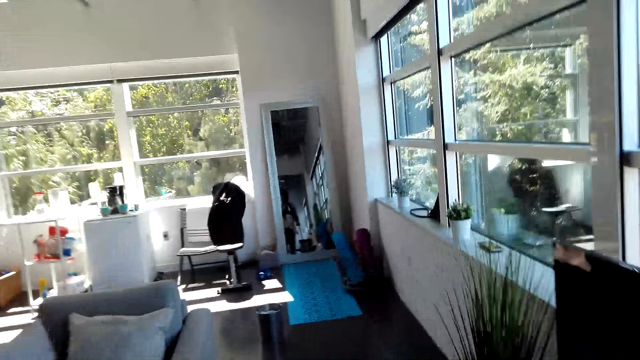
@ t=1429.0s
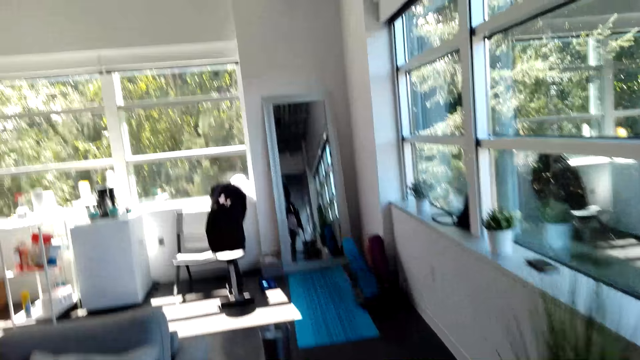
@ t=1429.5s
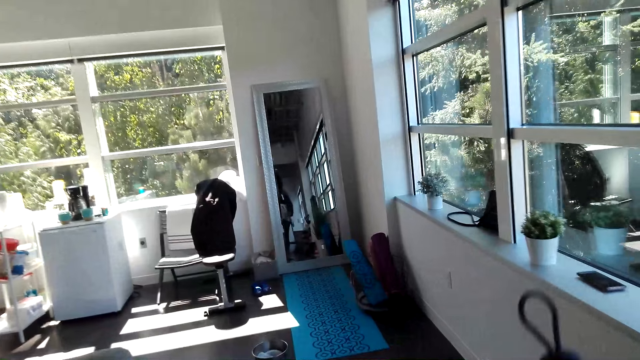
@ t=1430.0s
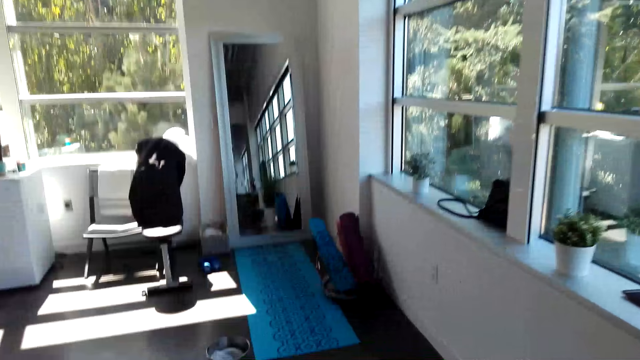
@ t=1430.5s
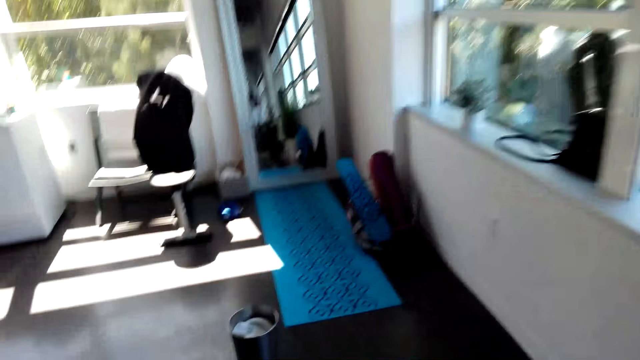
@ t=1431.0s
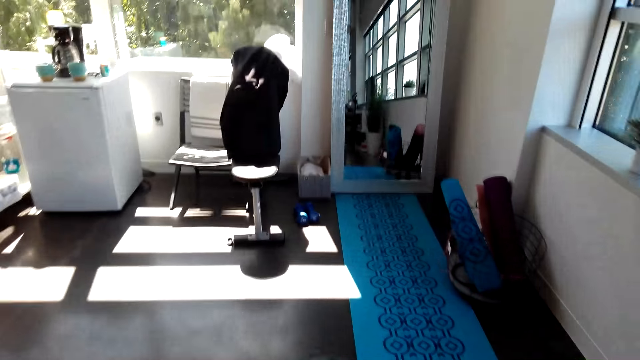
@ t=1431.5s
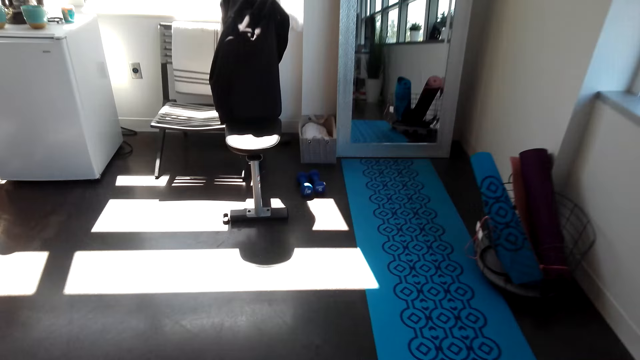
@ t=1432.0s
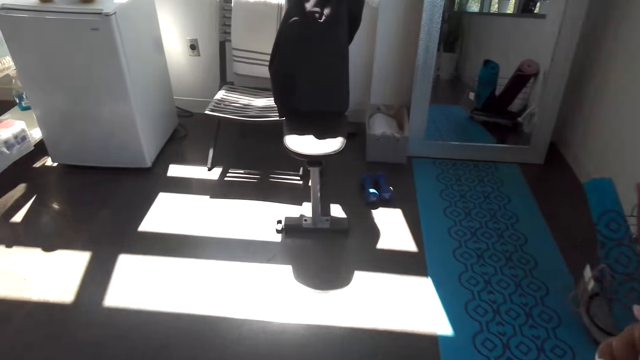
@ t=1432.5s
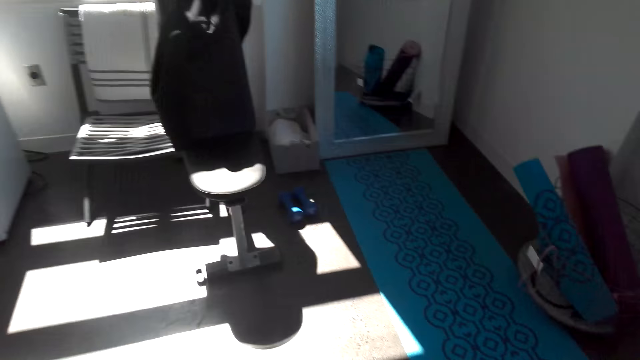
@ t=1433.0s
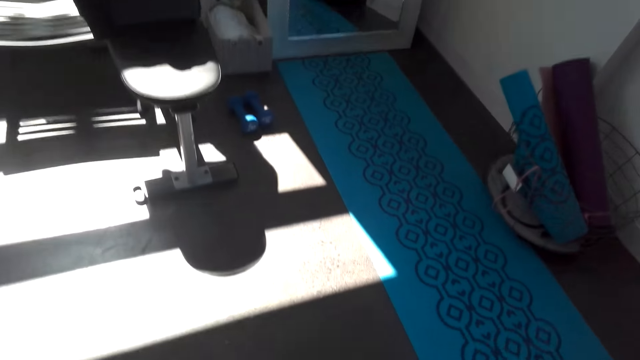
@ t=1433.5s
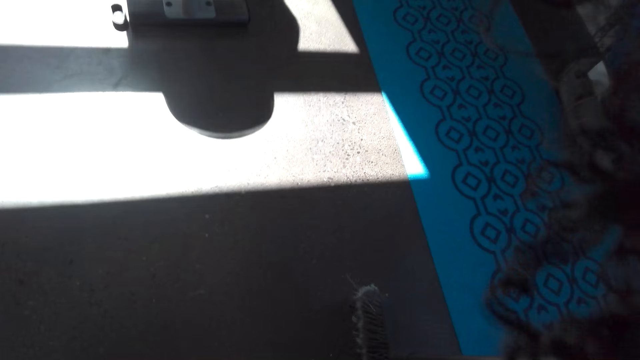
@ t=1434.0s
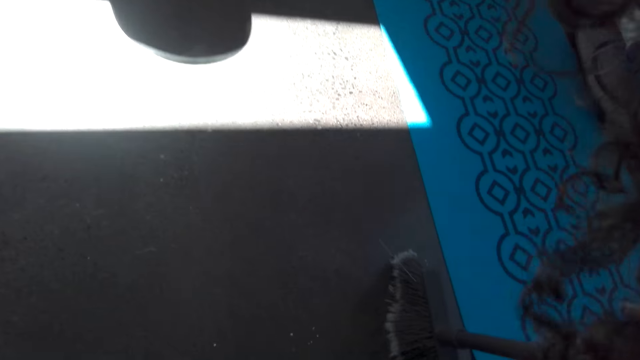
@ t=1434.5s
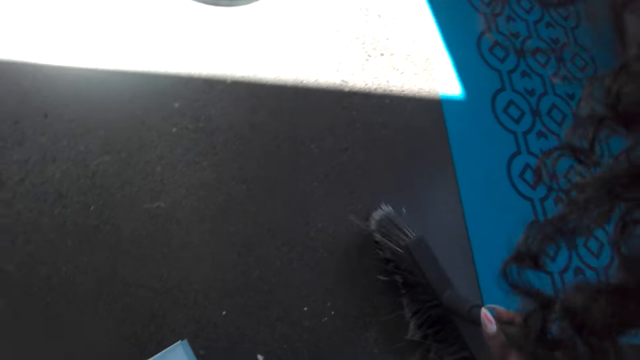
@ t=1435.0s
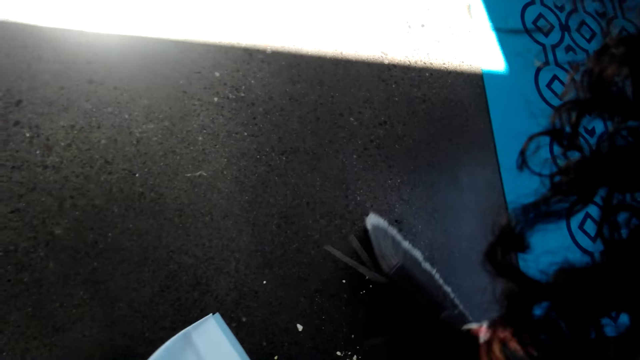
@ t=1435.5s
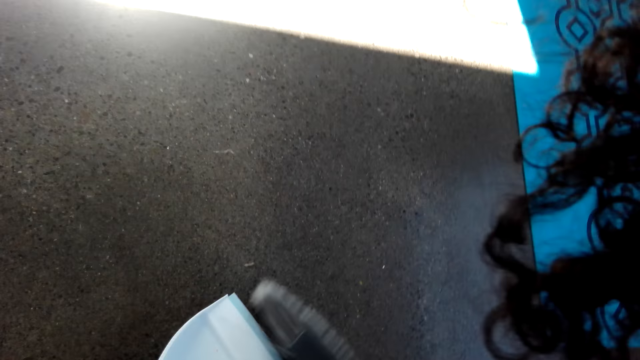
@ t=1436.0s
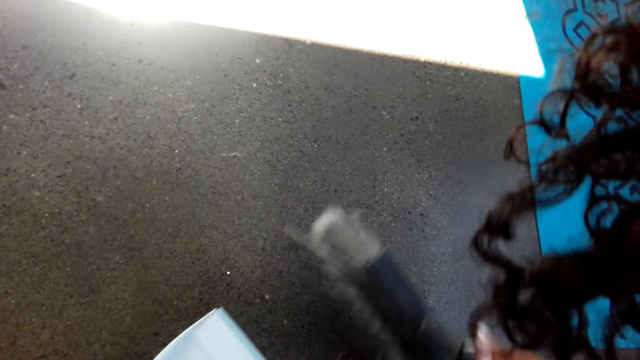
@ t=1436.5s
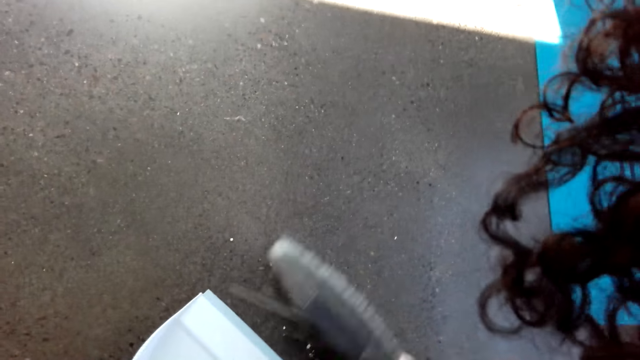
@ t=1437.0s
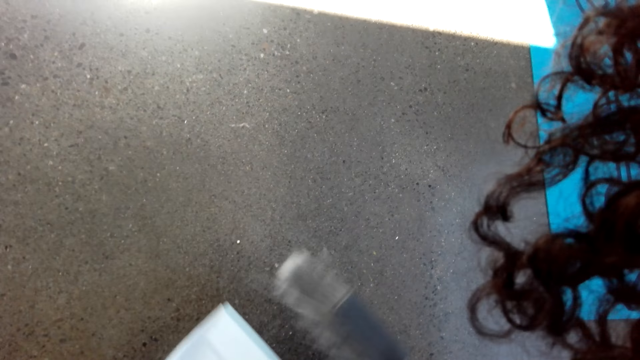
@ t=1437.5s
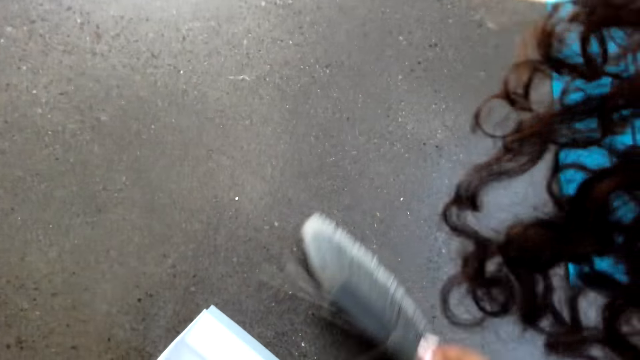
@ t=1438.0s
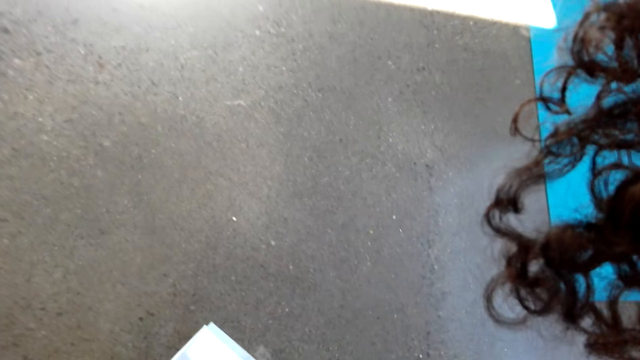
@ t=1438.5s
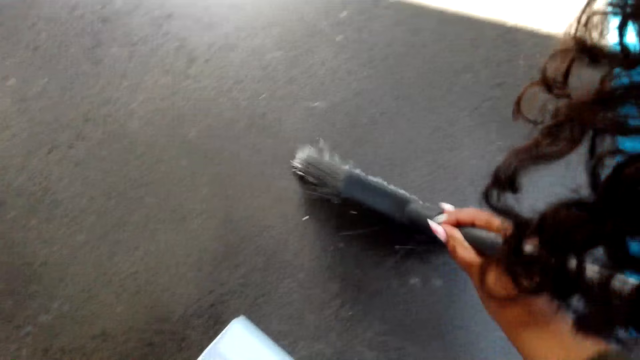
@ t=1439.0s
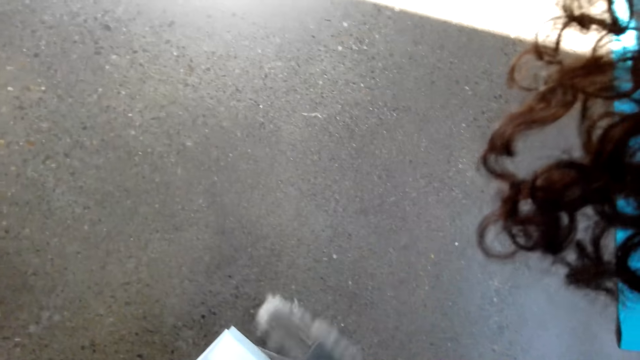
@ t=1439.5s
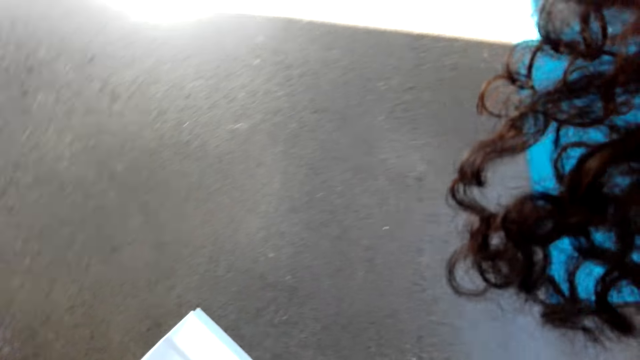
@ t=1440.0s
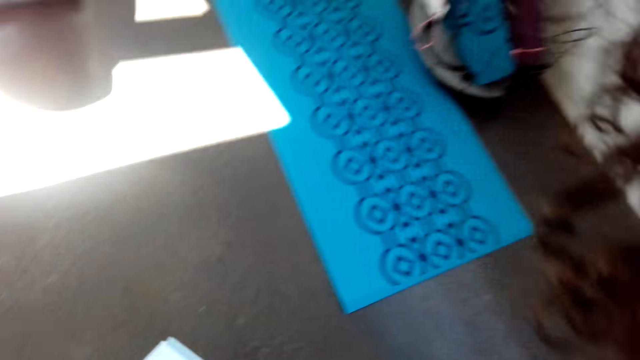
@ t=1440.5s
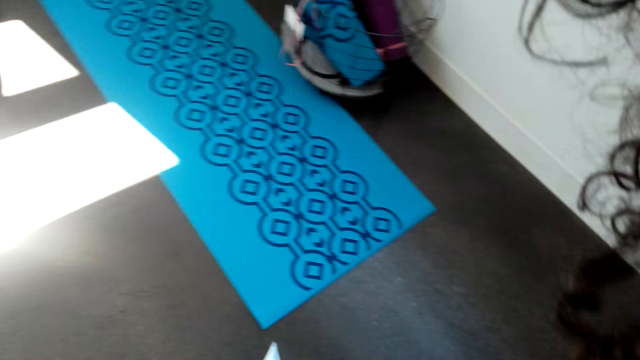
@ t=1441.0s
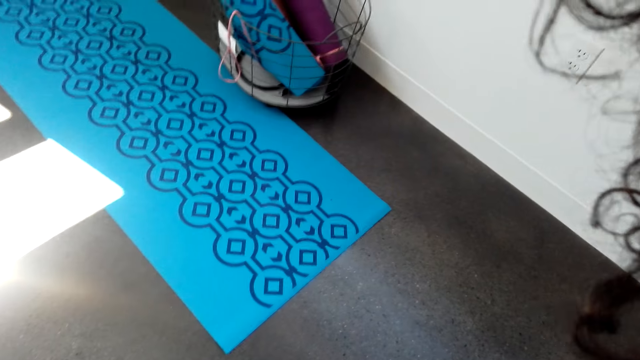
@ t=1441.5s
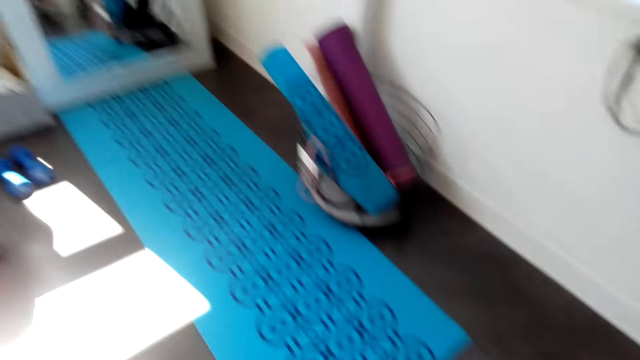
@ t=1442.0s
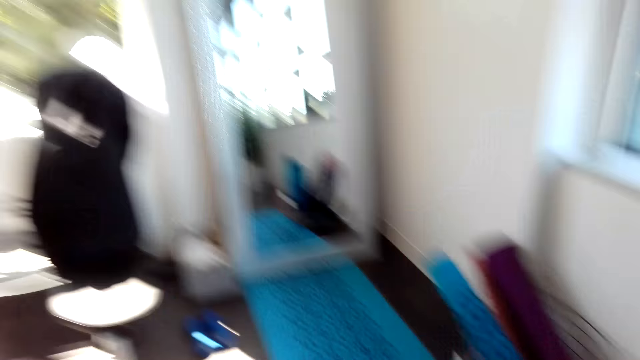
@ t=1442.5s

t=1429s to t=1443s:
The camera wearer walks around the room. They sweep the floor with the broom. They put dirt on the pan with the broom. They put dirt on the pan with the broom again.

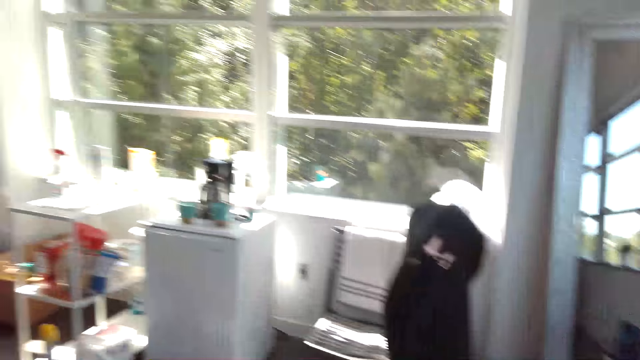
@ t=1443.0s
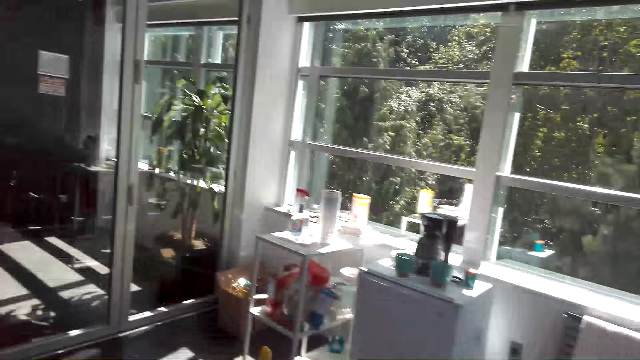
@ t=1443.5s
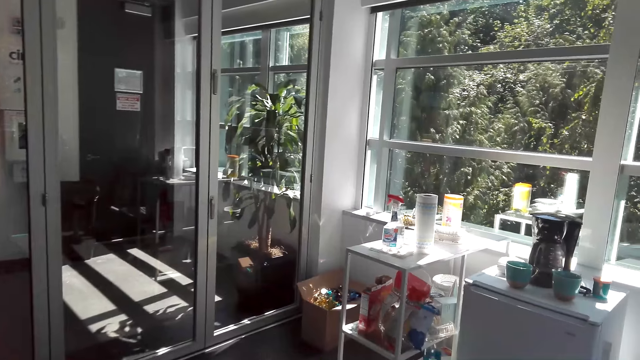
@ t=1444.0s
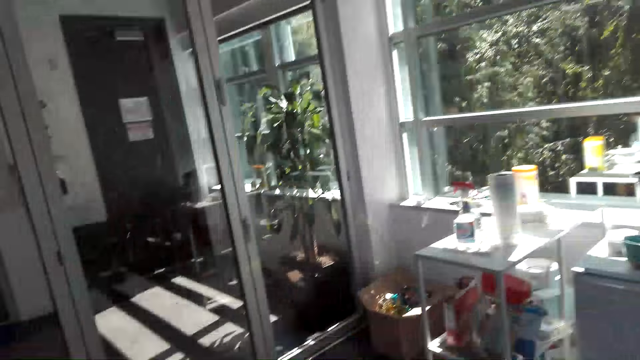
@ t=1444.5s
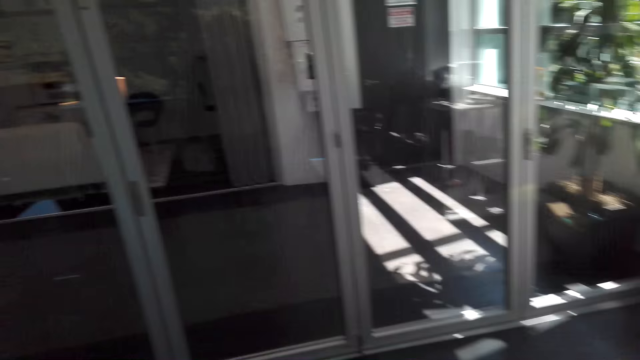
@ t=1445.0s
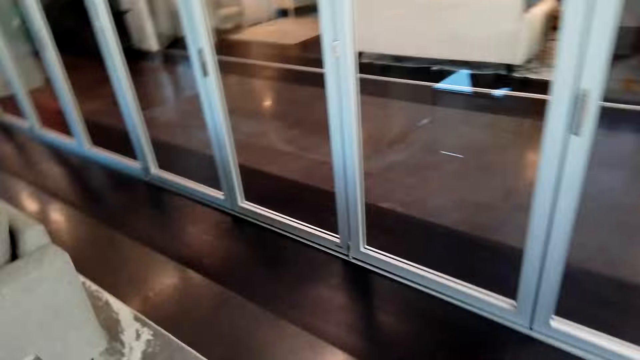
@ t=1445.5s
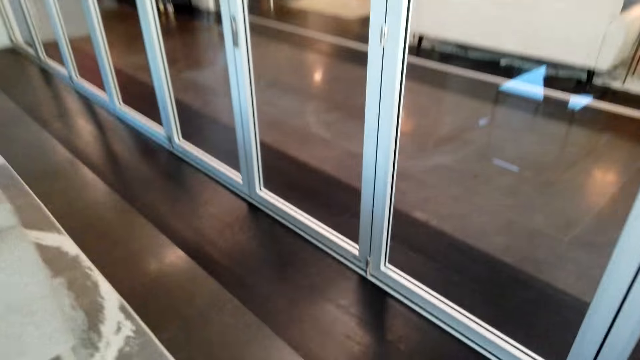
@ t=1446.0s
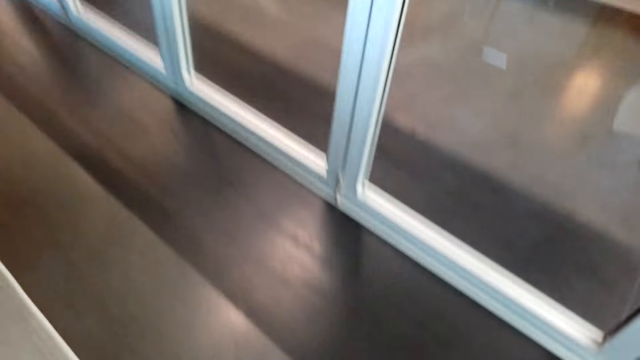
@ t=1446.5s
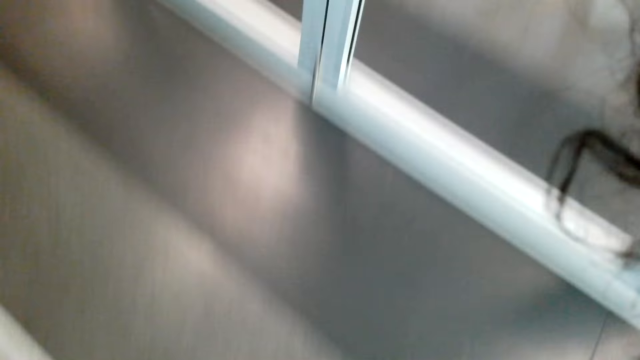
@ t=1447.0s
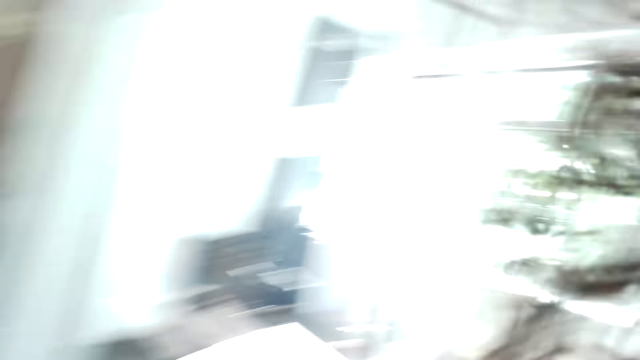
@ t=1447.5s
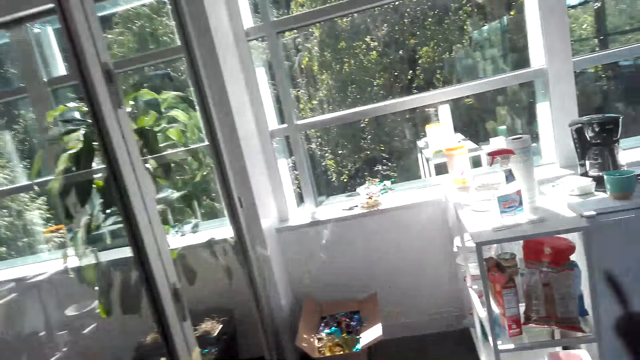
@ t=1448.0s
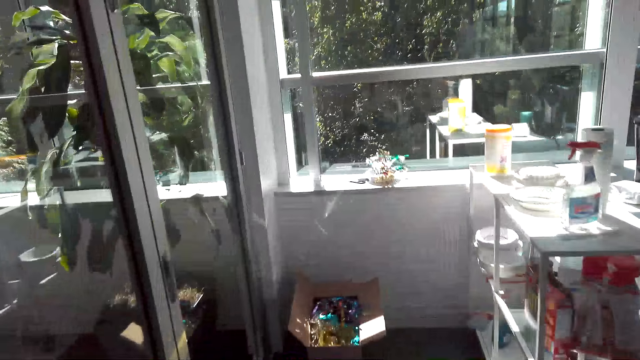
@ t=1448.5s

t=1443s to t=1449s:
The camera wearer walks around the room.
